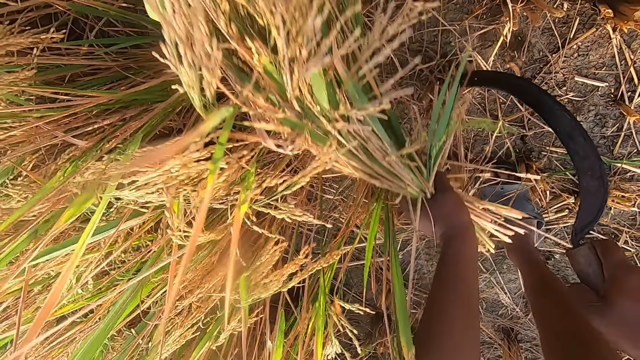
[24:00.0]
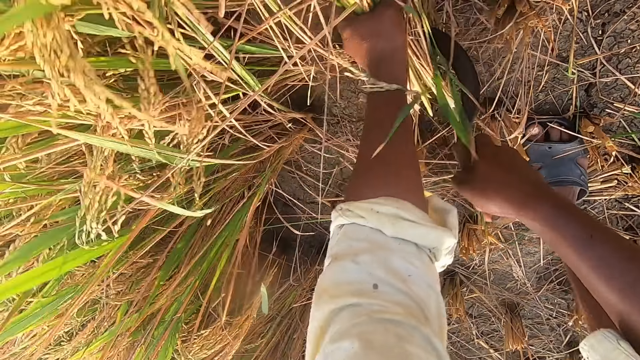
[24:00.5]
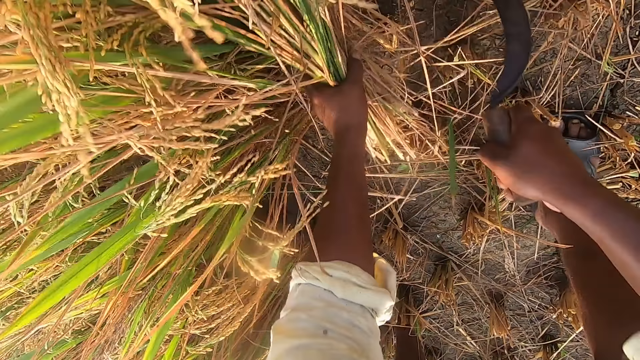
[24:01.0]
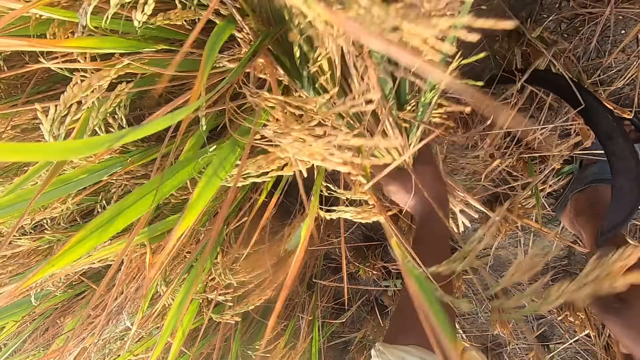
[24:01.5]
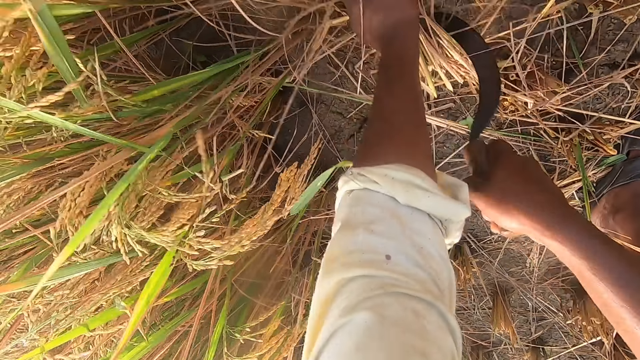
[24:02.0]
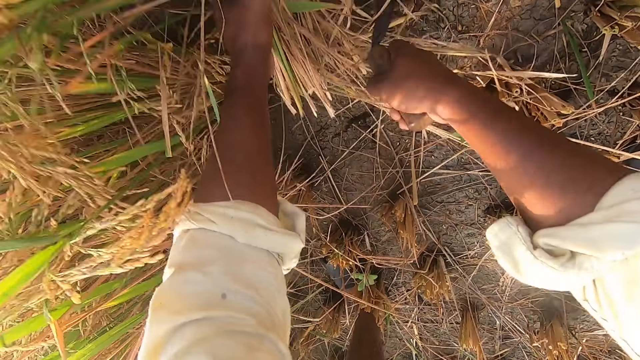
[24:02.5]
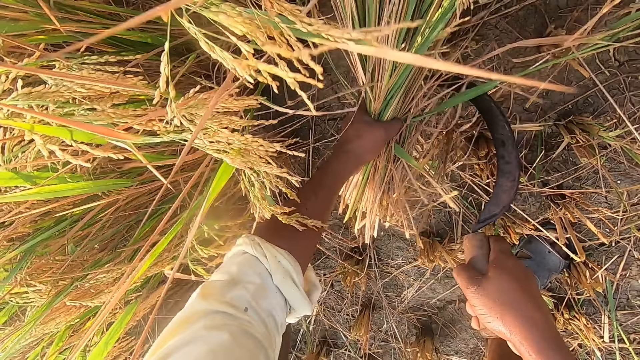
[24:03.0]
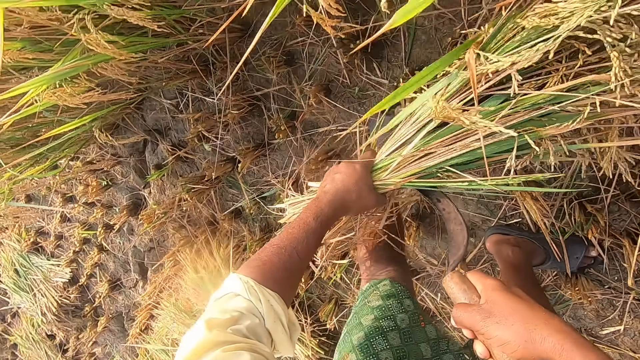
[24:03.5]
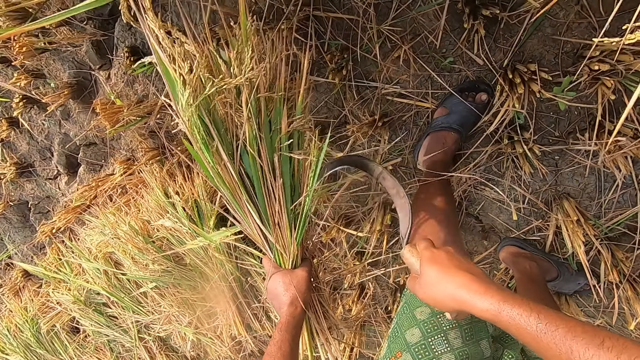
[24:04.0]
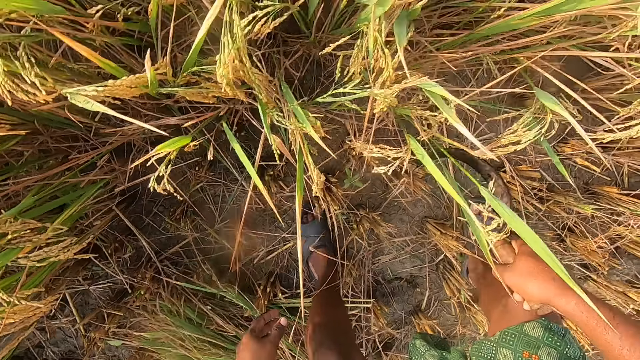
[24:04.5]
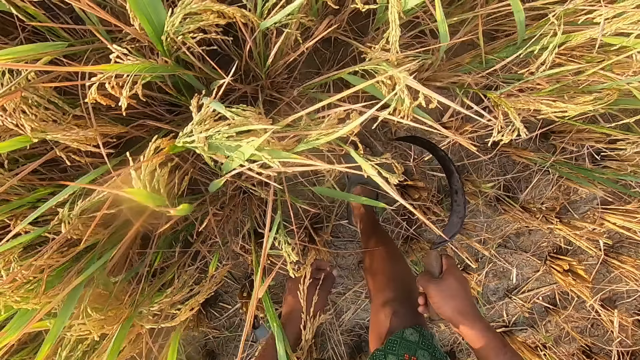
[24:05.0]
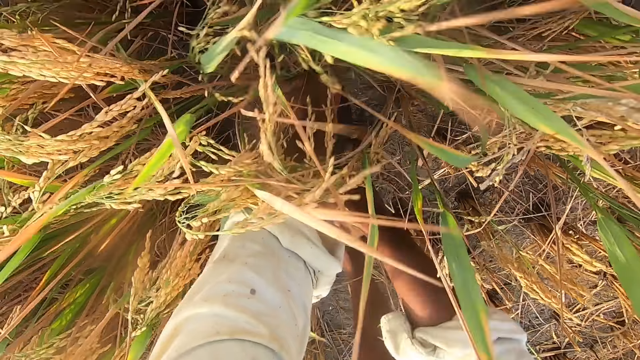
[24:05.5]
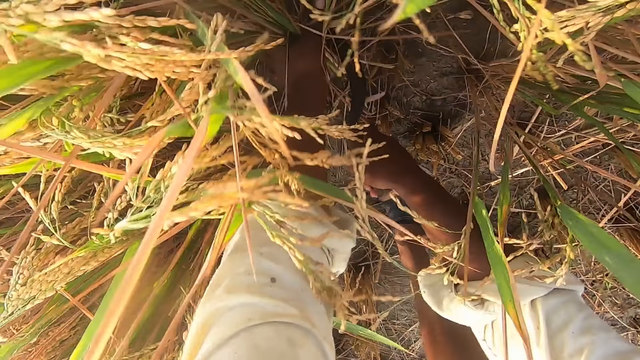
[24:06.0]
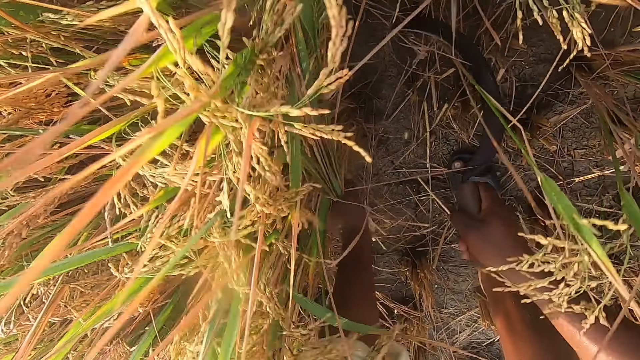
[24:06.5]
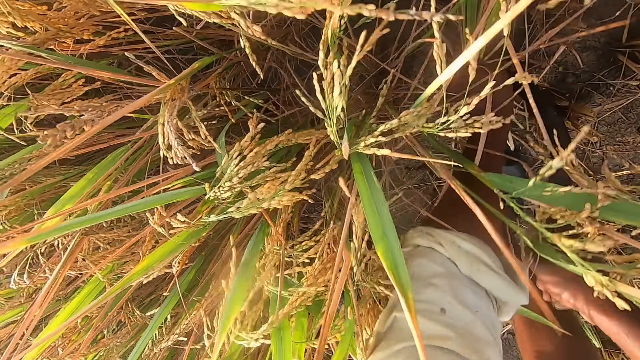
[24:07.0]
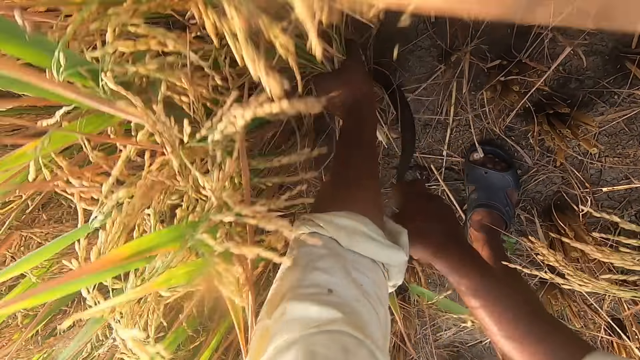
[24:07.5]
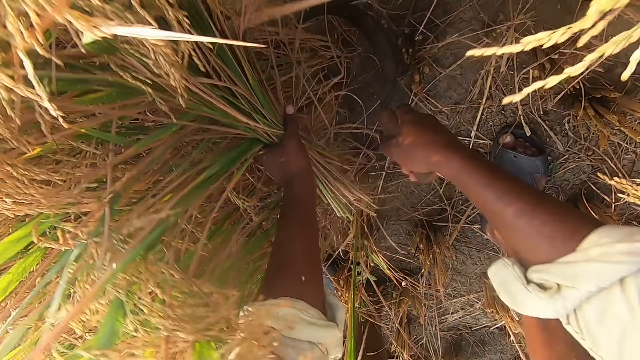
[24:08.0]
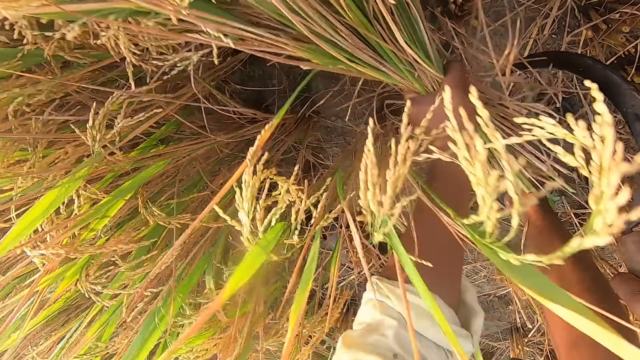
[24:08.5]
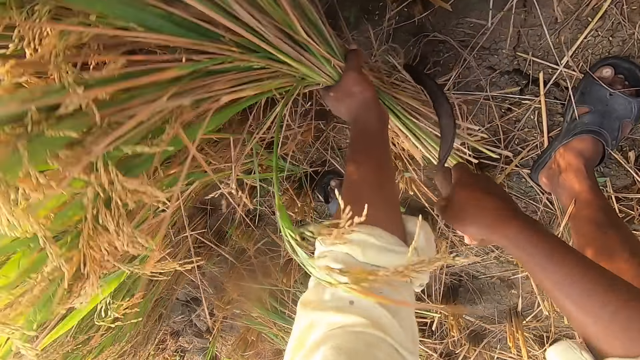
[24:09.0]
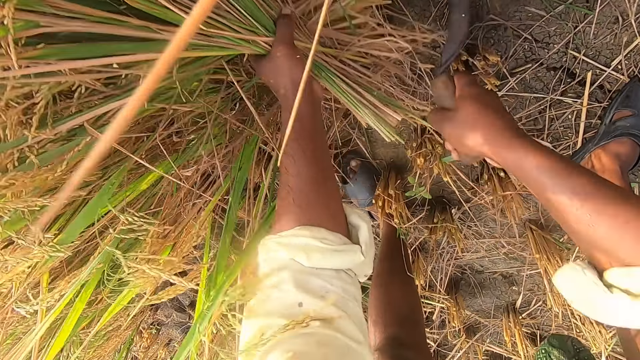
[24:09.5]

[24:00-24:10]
The camera wearer drops the straw on the ground. They cut the straw from the ground with the sickle.

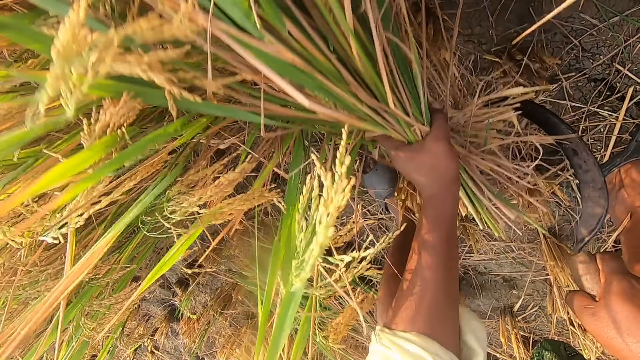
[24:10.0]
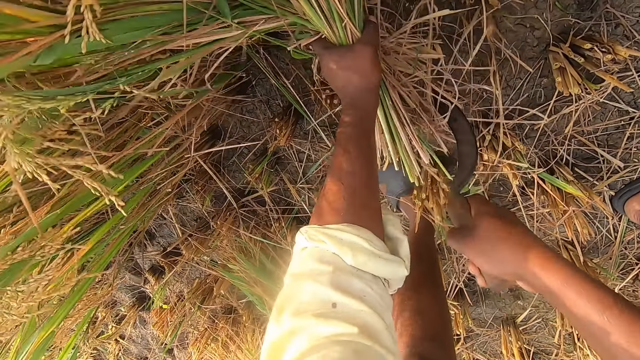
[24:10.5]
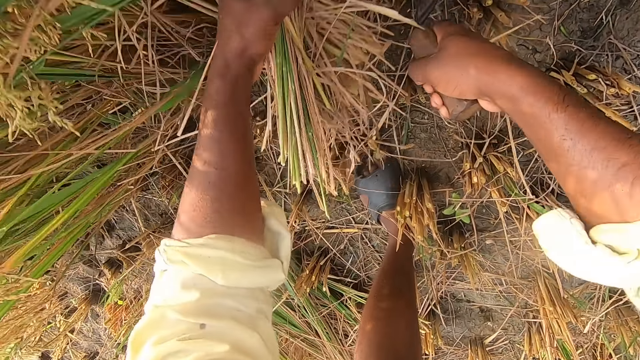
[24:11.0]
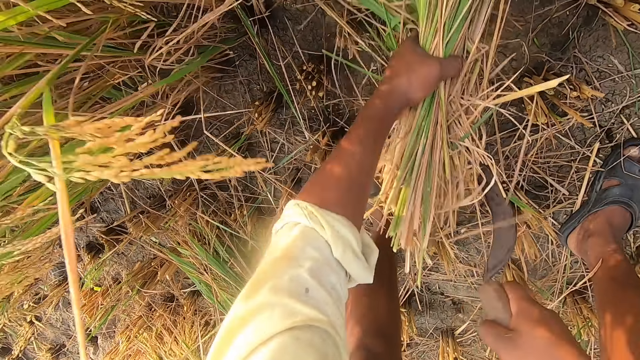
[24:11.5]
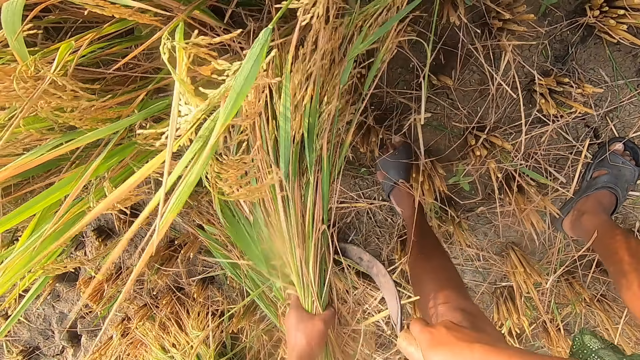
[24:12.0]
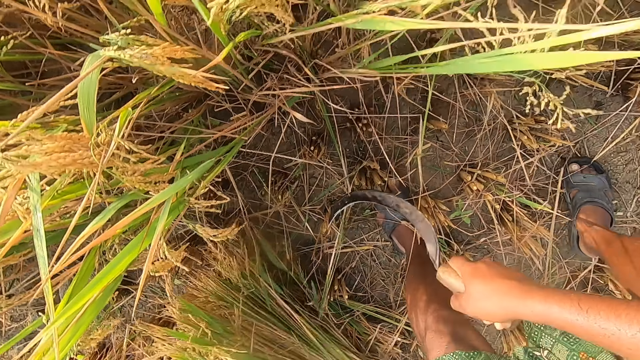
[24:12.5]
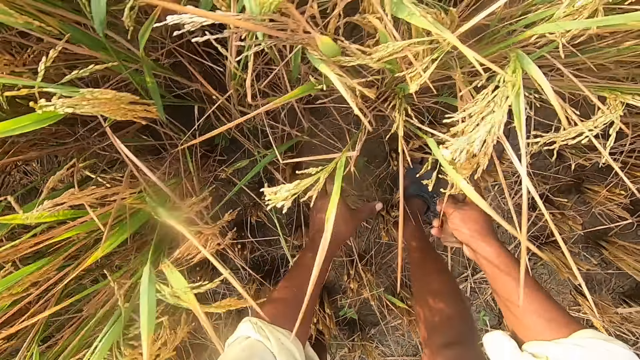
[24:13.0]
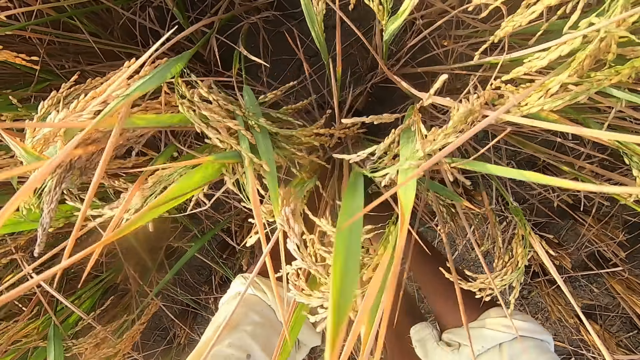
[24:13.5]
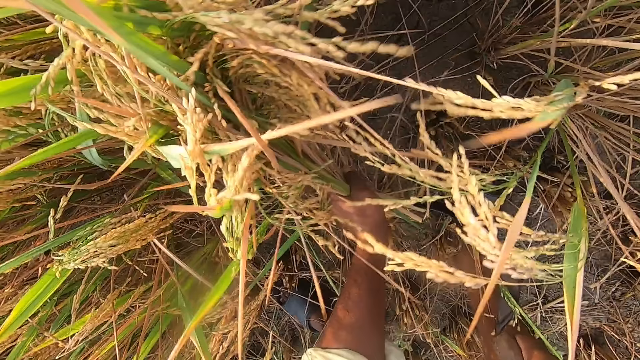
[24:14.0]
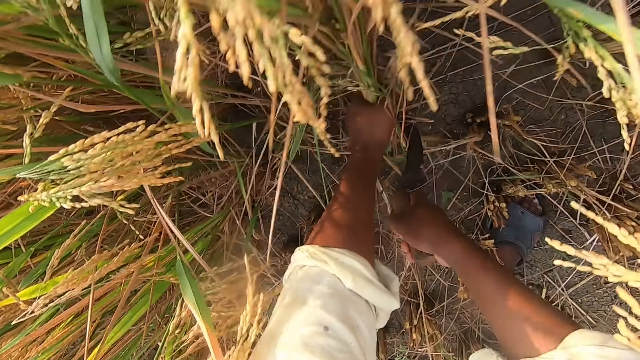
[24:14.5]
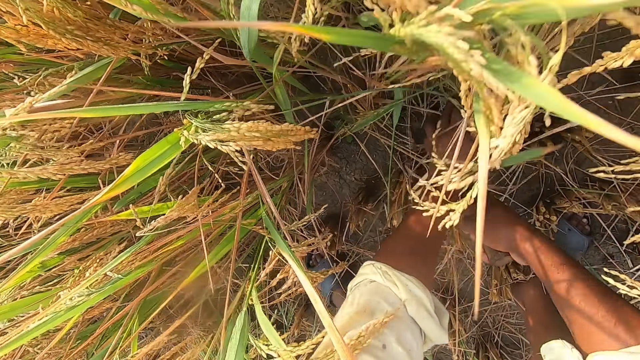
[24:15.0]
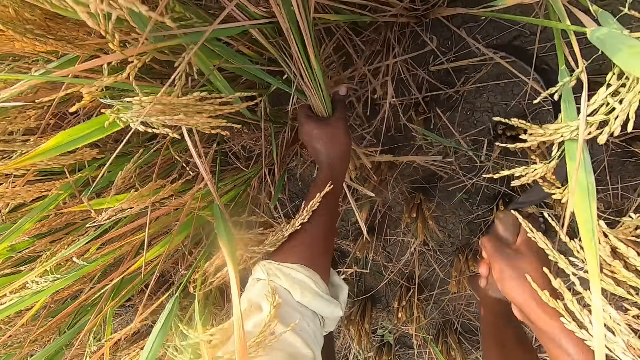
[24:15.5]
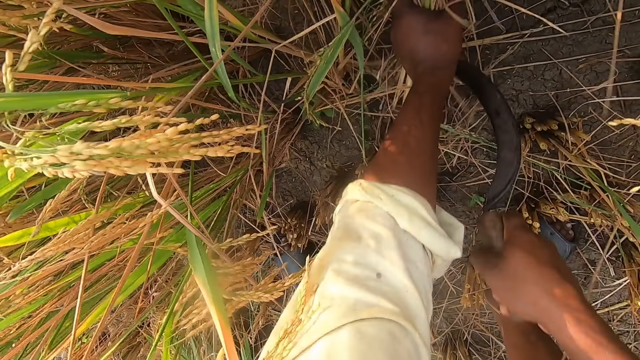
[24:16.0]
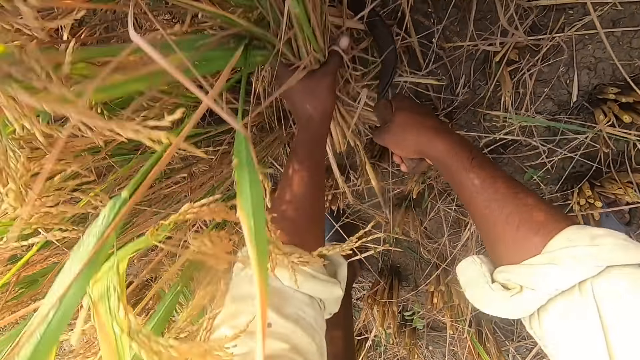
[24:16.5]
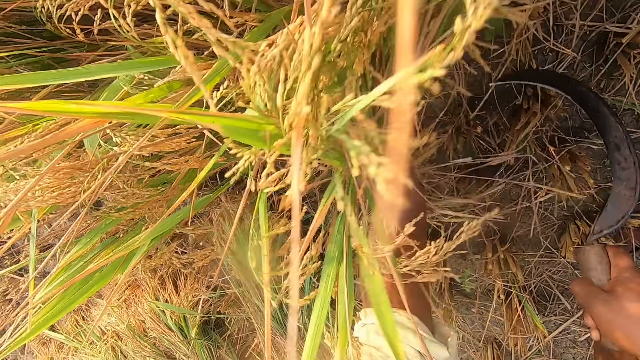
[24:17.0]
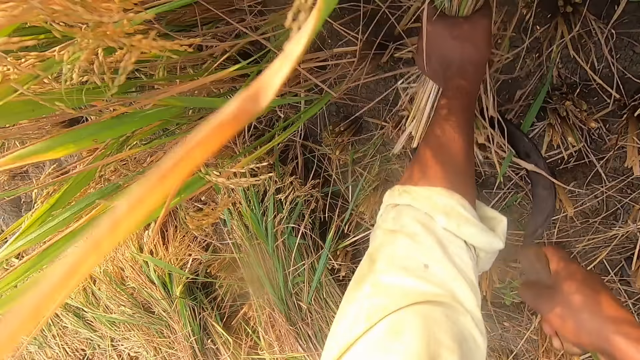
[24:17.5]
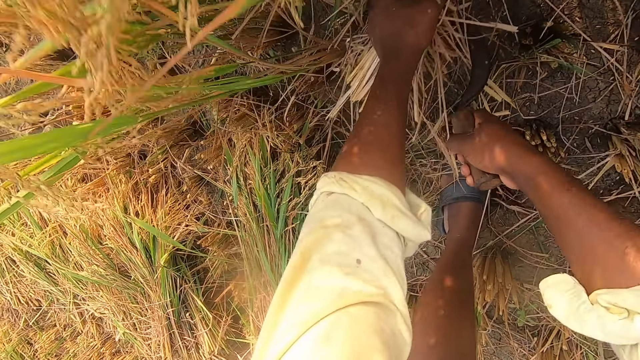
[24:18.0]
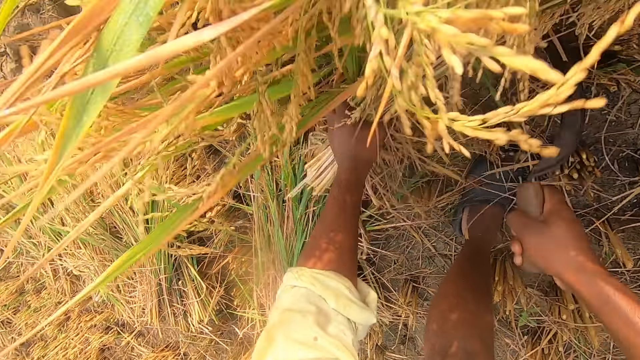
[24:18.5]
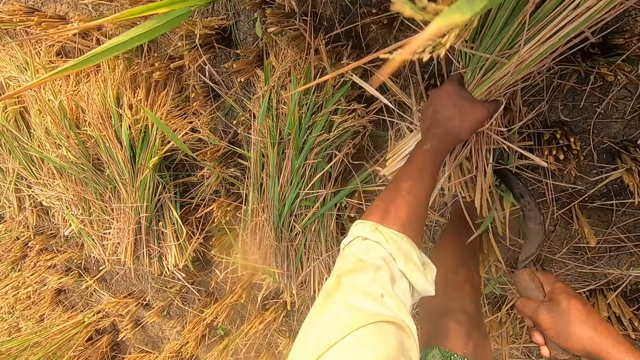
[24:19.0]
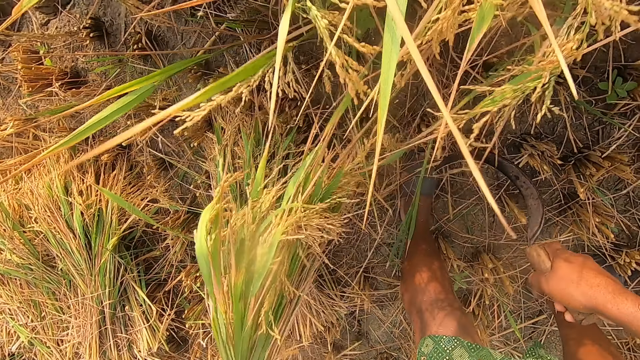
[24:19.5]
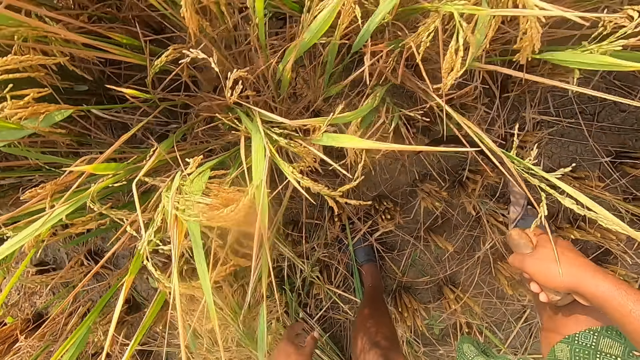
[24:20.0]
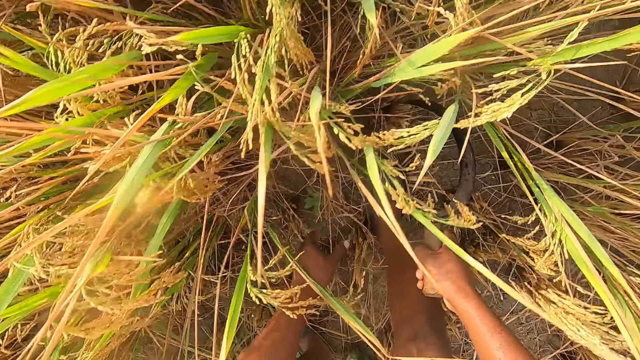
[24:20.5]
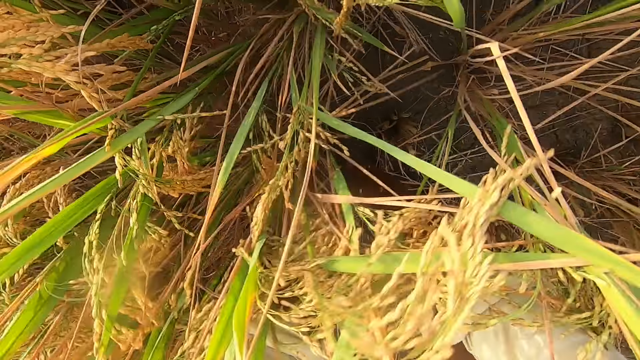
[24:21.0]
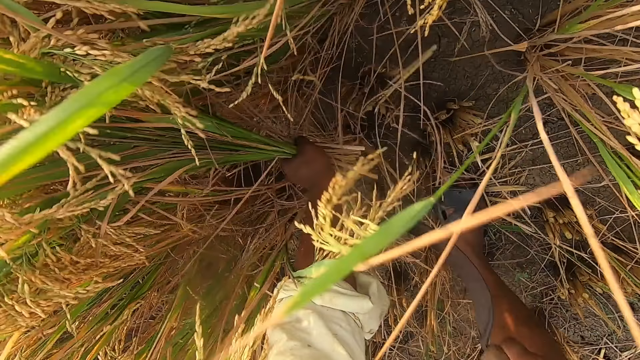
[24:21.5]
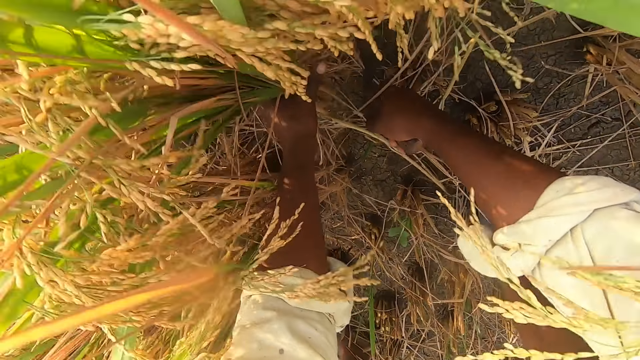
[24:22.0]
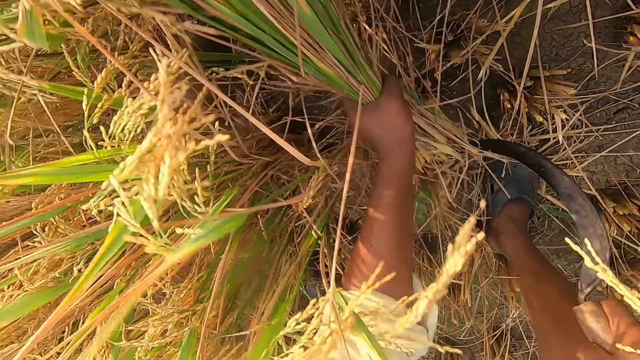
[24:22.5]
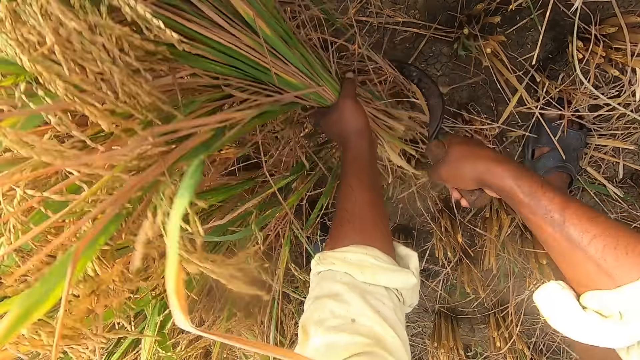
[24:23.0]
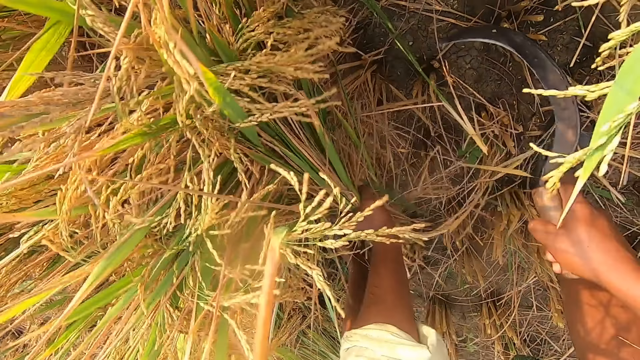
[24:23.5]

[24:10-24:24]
The camera wearer drops the straw on the ground. They cut the straw from the ground with the sickle. They drop the straw on the ground. They cut the straw from the ground with the sickle.
